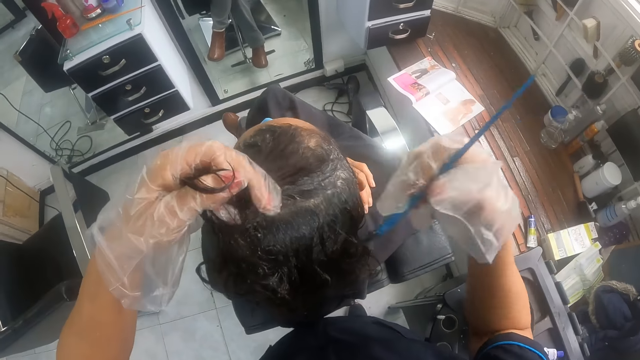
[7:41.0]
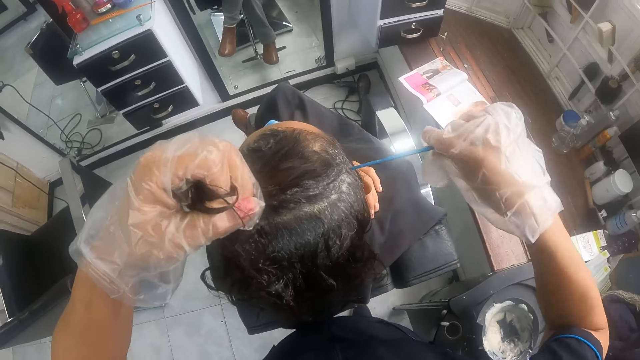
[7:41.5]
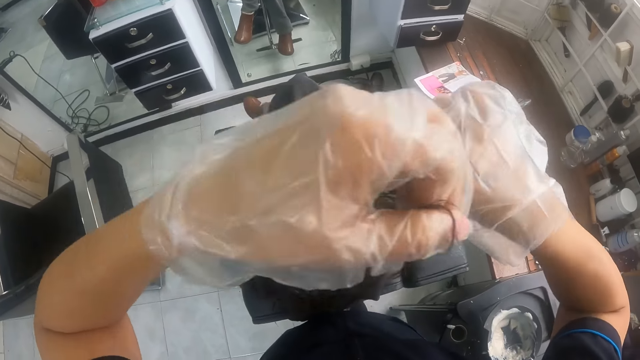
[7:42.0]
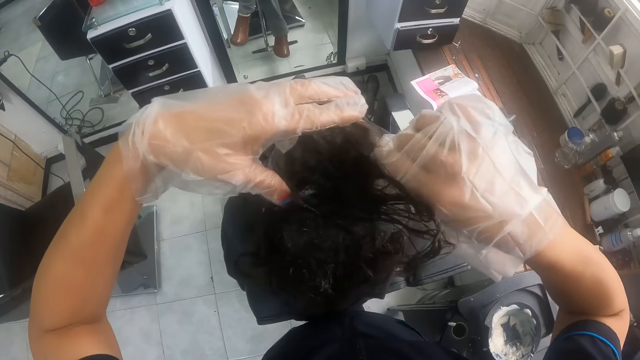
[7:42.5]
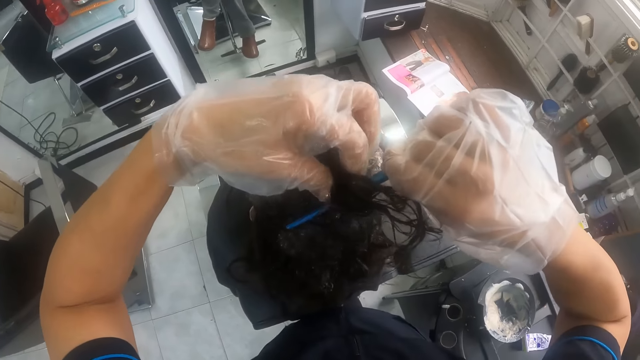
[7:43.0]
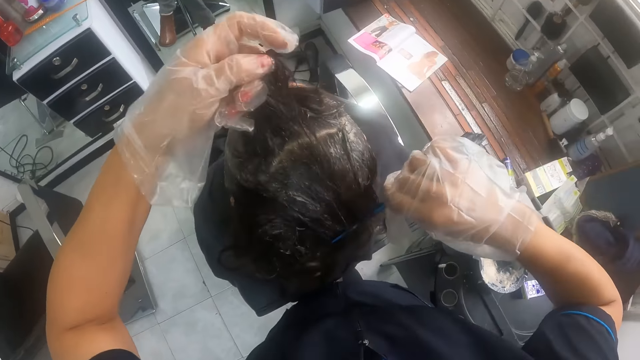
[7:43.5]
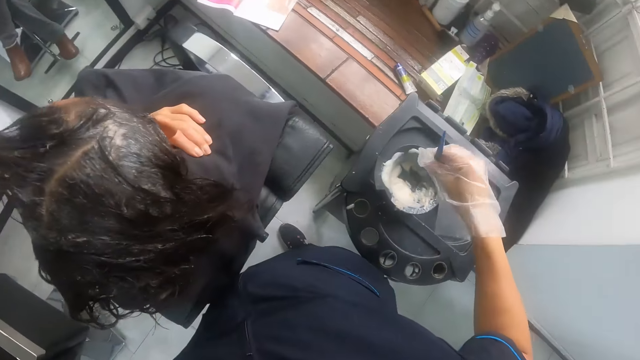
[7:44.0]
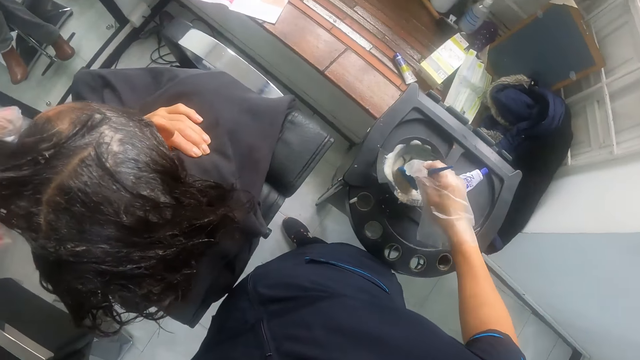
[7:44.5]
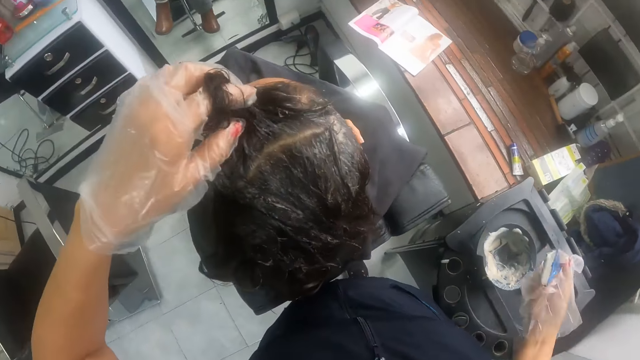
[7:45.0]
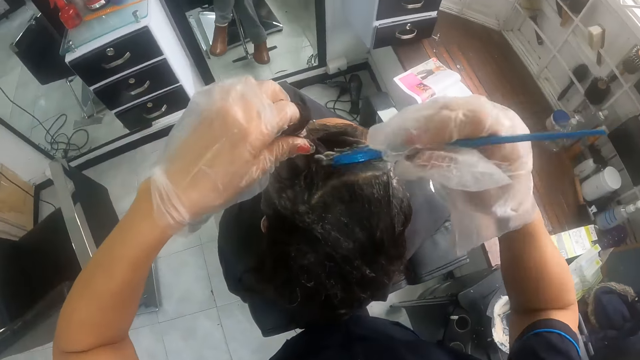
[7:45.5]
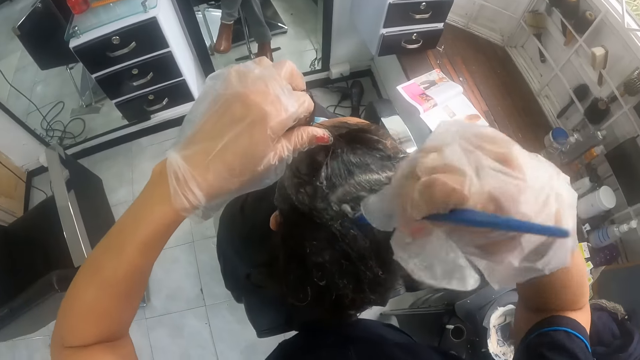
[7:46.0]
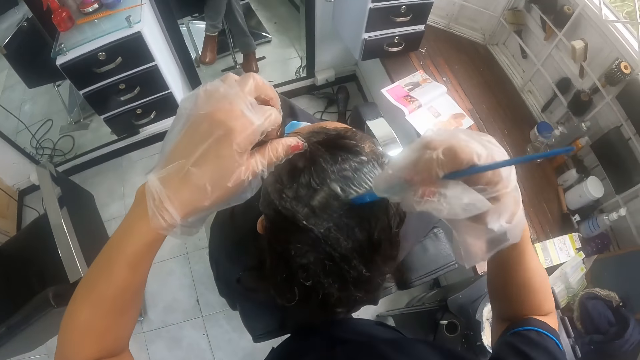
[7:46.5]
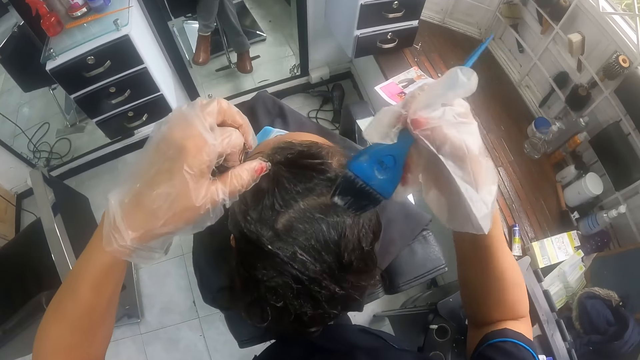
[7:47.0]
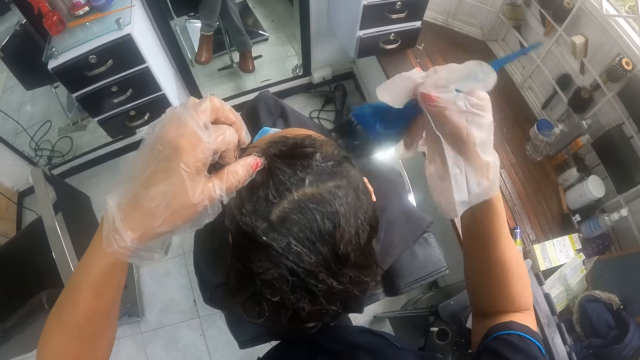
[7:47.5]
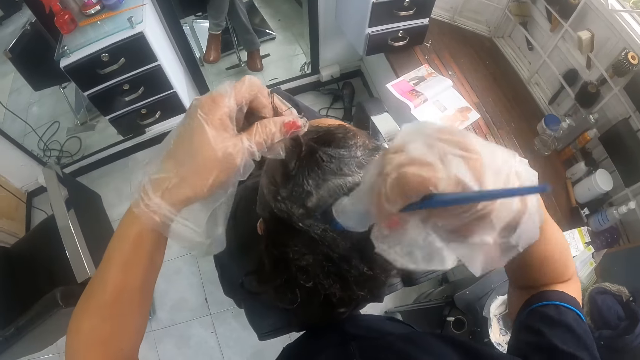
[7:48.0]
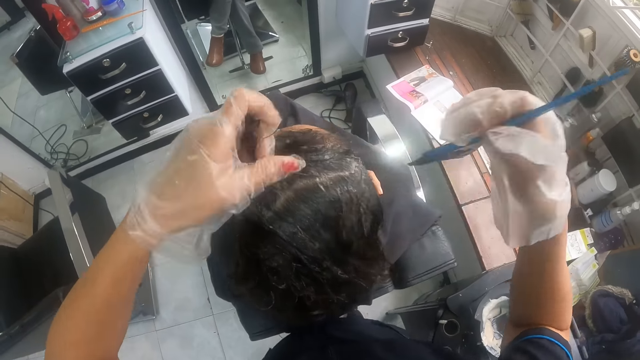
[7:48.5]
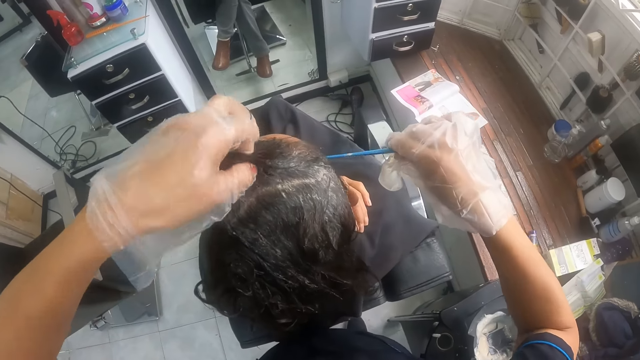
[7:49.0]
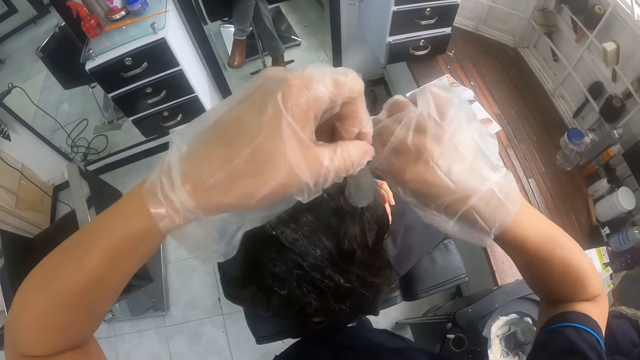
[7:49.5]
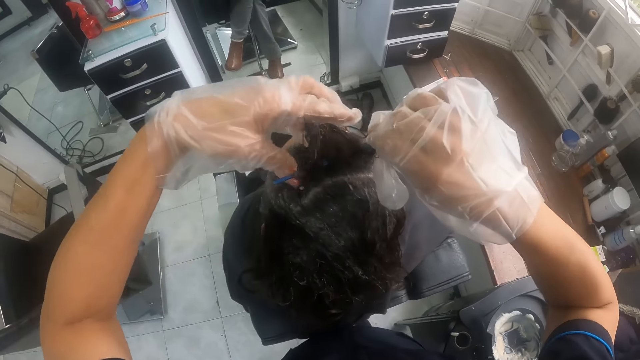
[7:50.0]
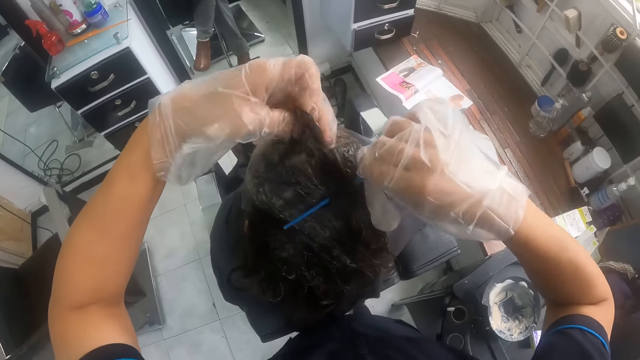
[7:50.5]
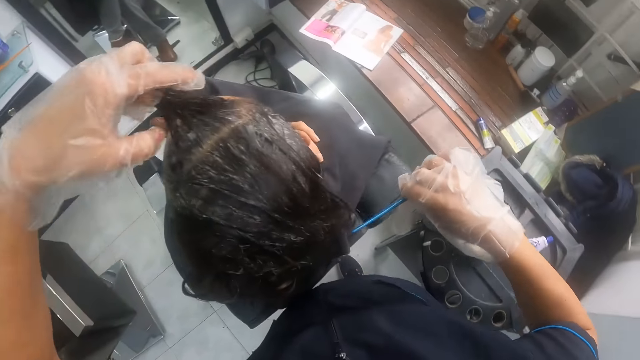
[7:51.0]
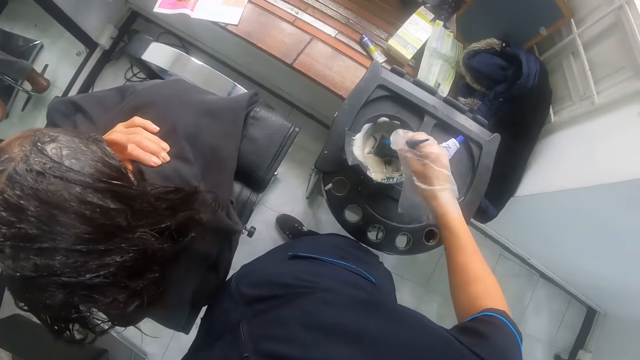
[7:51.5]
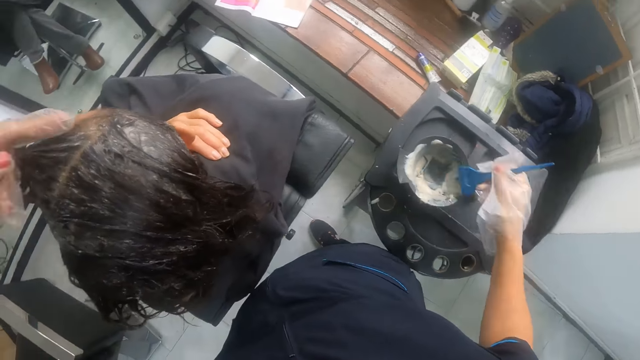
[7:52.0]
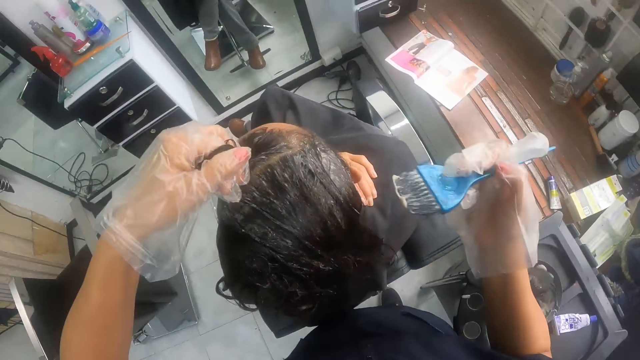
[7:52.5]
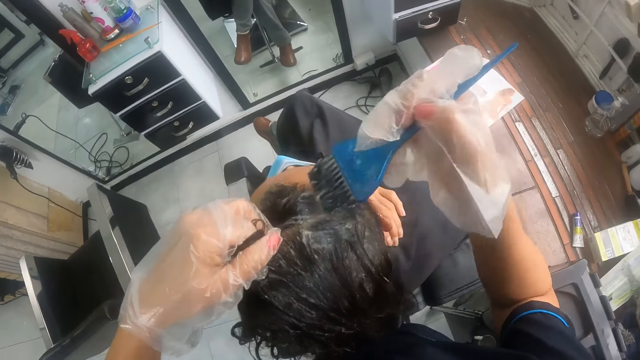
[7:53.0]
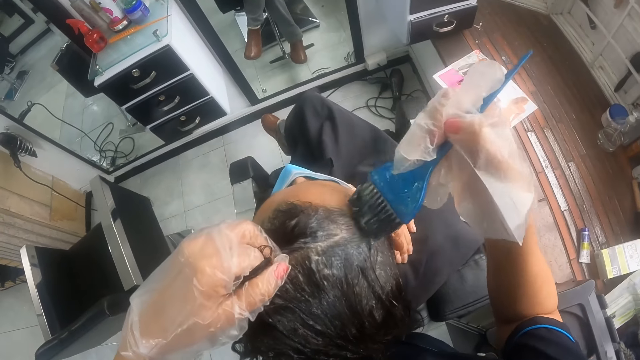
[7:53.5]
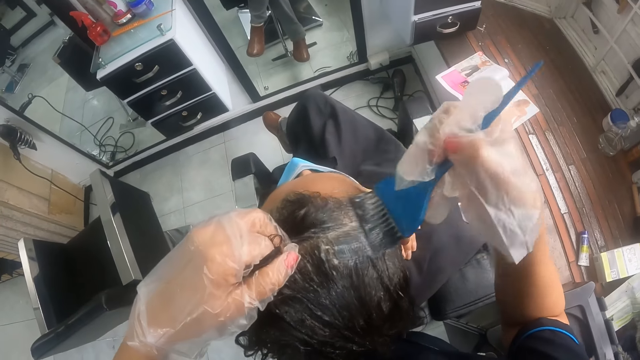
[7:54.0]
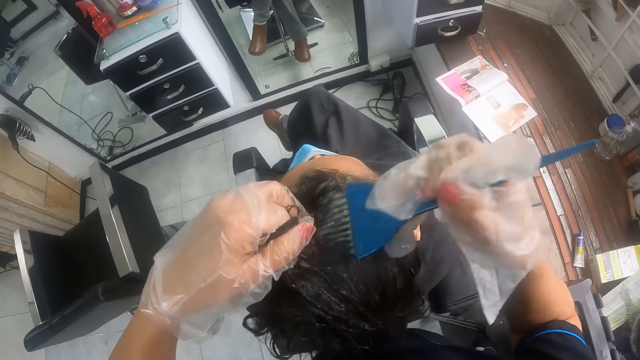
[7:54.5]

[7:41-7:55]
The camera wearer parts the woman's hair with the tail of the hairbrush in her right hand. They hold the woman's hair with her gloved left hand. They dip the hairbrush in his gloved right hand in the mixing bowl or tin of relaxer, and scoop off excess hair relaxer on the tin. They apply relaxer to the woman's hair with the hairbrush in her gloved right hand. They part the woman's hair with the tail of the hairbrush in her right hand. They dip the hairbrush in his gloved right hand in the mixing bowl of relaxer, and scoop off excess hair relaxer on the tin. They apply relaxer to the woman's hair with the hairbrush in her gloved right hand.

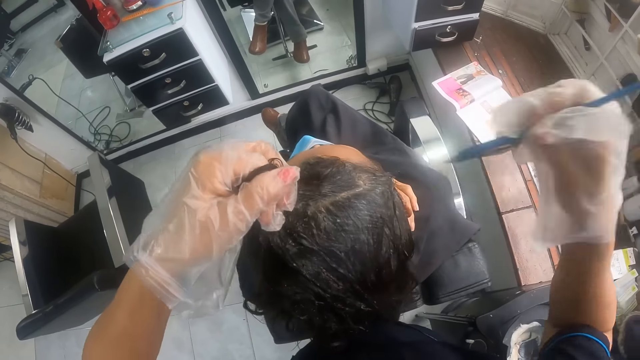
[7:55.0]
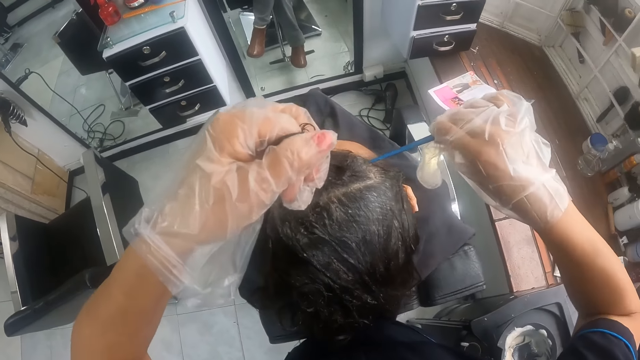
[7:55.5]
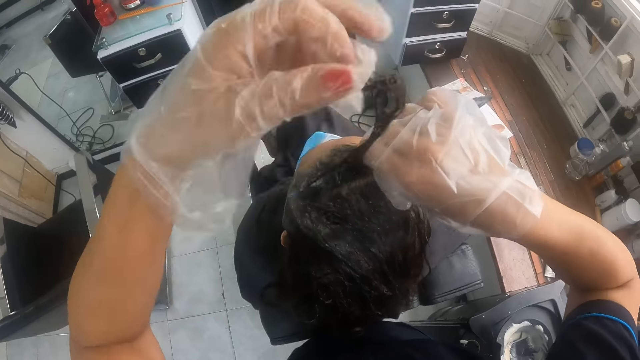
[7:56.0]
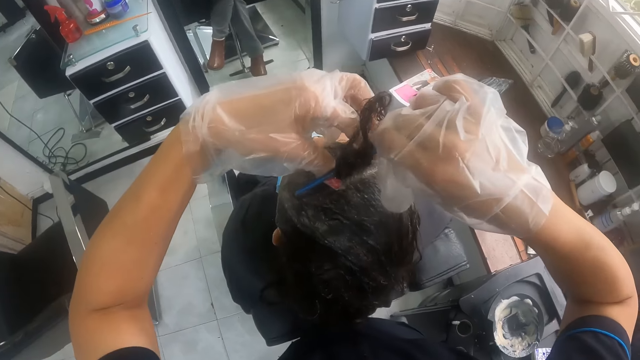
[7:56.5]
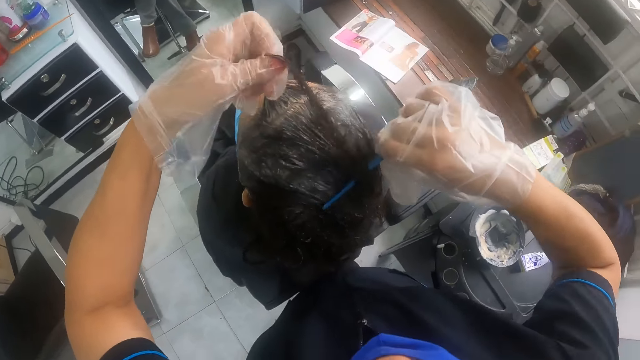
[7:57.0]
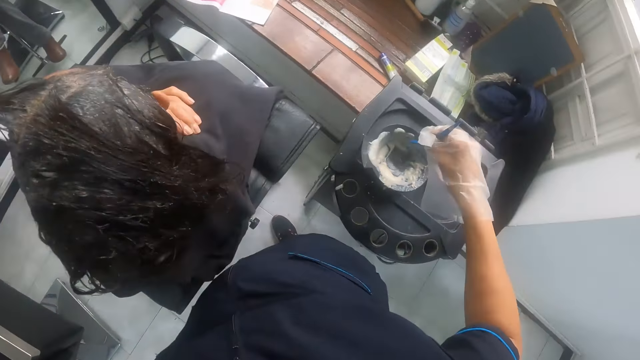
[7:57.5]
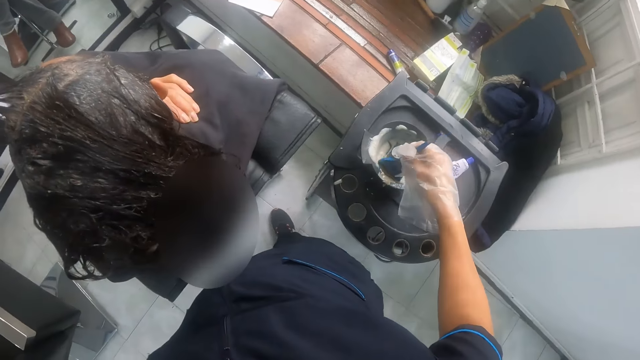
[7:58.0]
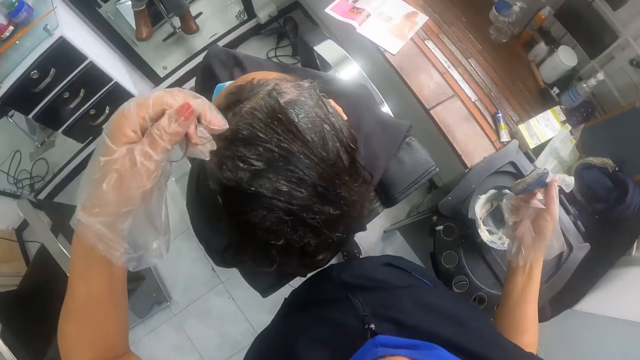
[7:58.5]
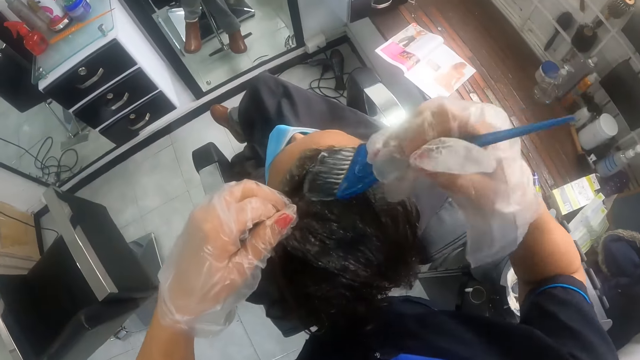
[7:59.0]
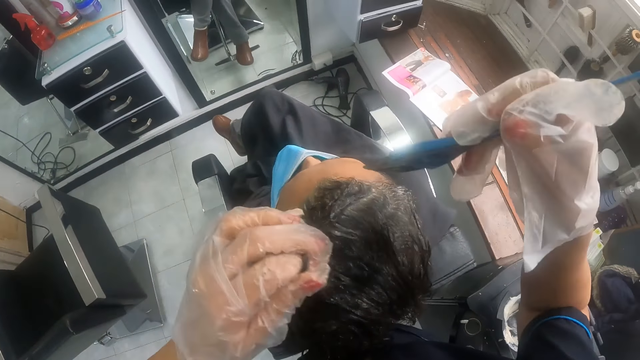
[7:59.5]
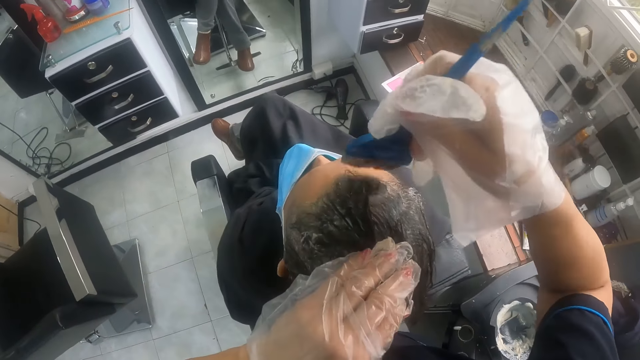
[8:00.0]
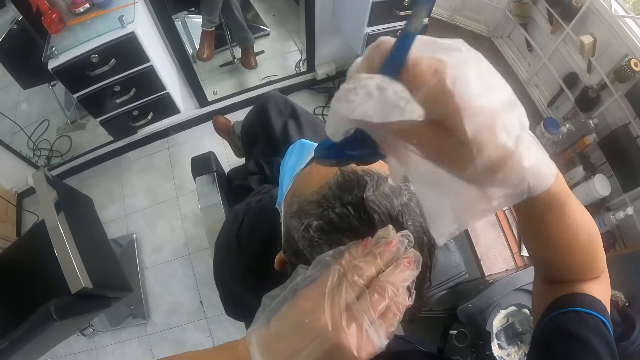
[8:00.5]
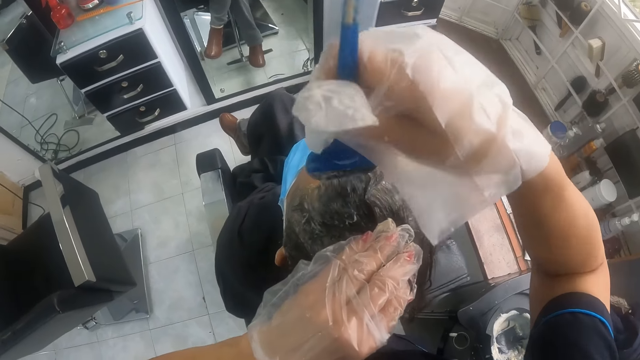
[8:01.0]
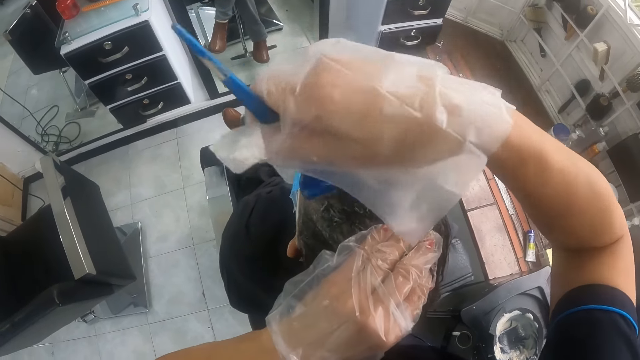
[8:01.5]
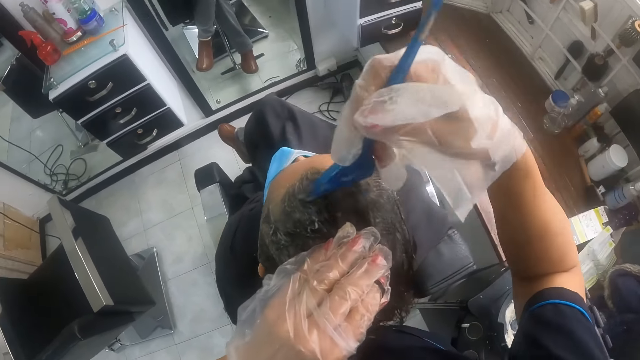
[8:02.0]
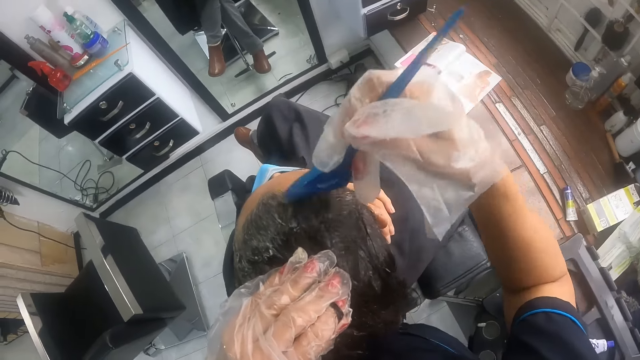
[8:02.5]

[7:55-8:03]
The camera wearer parts the woman's hair with the tail of the hairbrush in her right hand. They hold the woman's hair with her gloved left hand. They dip the hairbrush in his gloved right hand in the mixing bowl or tin of relaxer, and scoop off excess hair relaxer on the tin. They apply relaxer to the woman's hair with the hairbrush in her gloved right hand.
